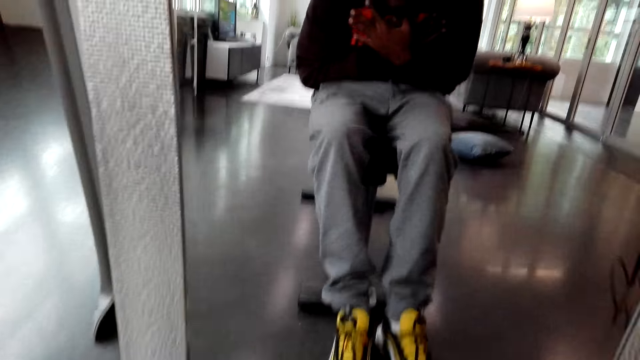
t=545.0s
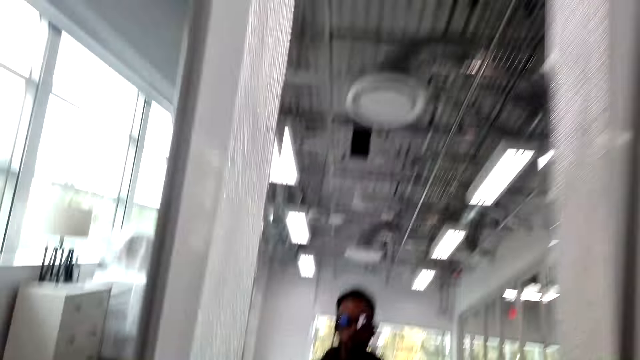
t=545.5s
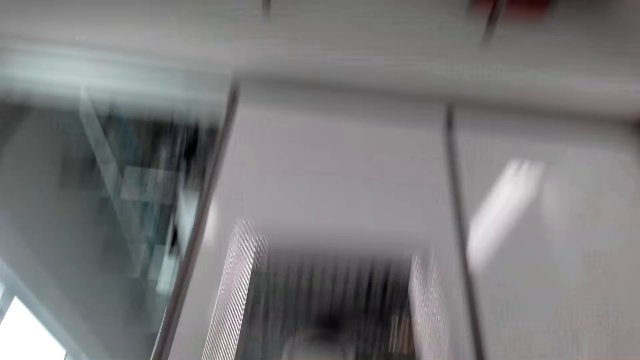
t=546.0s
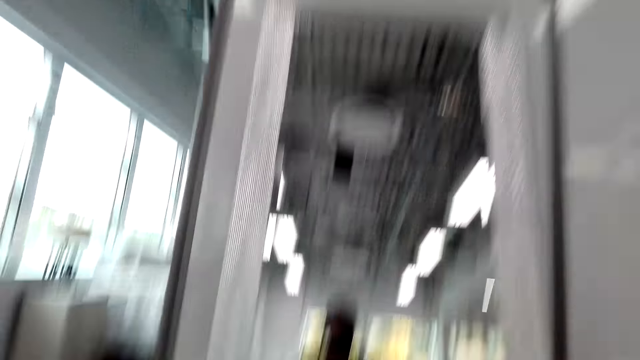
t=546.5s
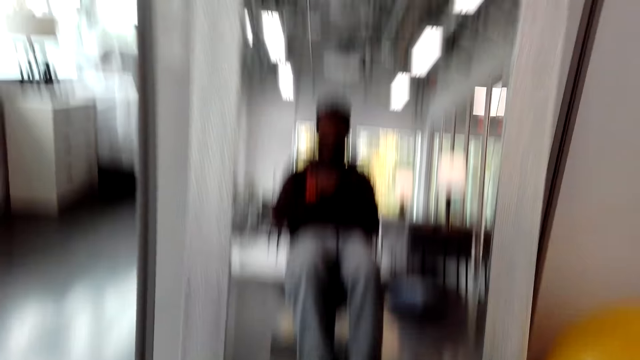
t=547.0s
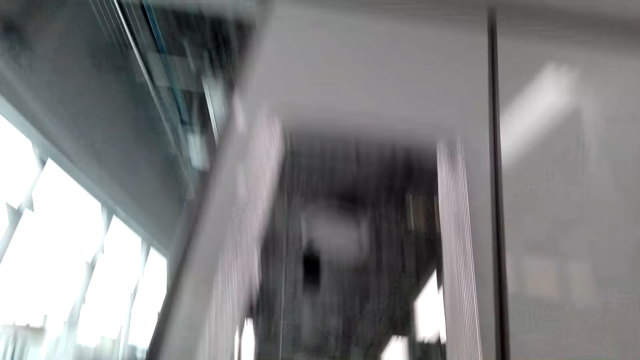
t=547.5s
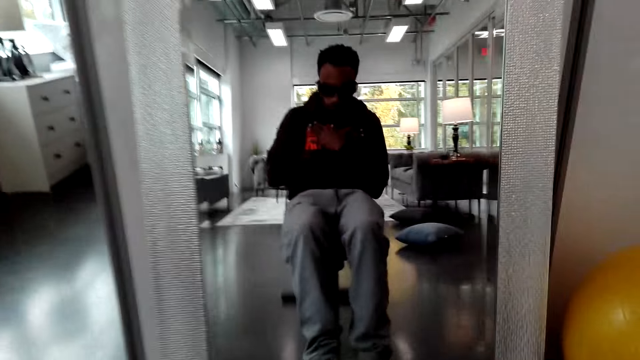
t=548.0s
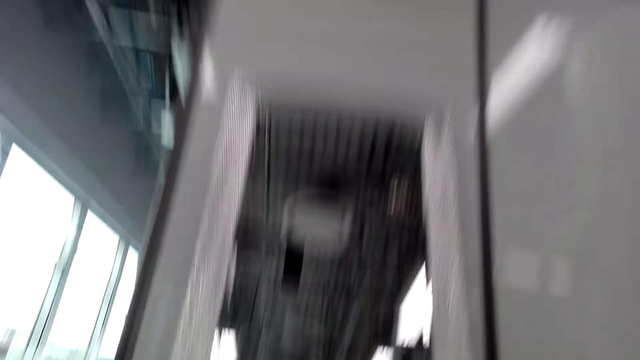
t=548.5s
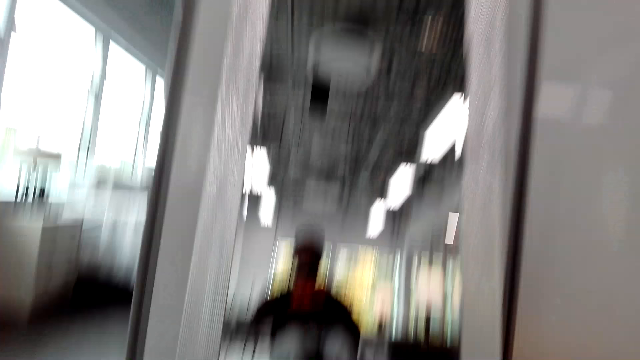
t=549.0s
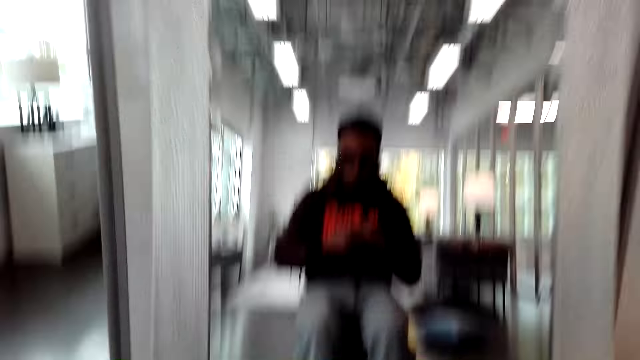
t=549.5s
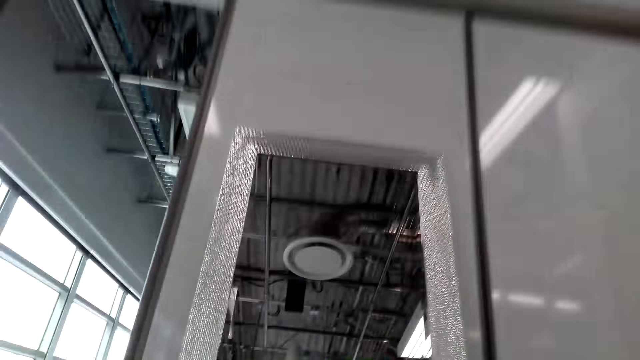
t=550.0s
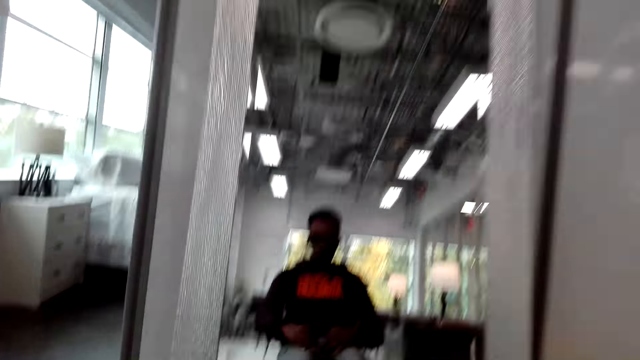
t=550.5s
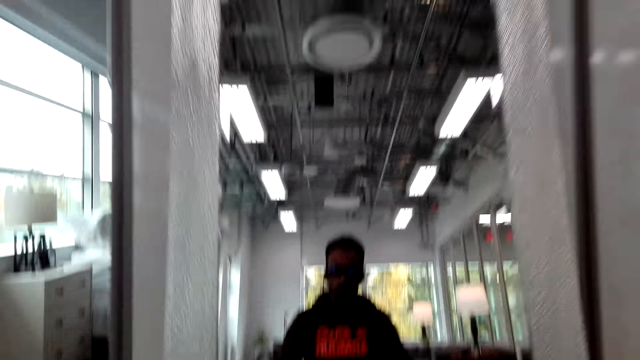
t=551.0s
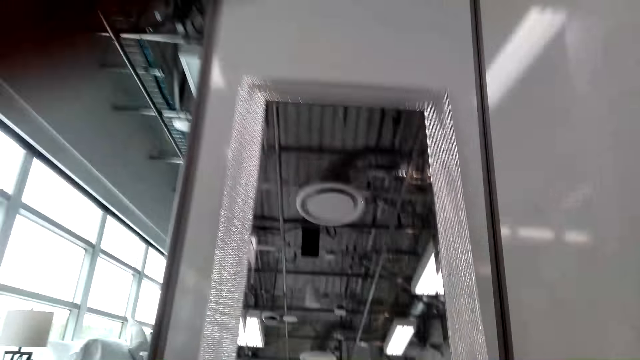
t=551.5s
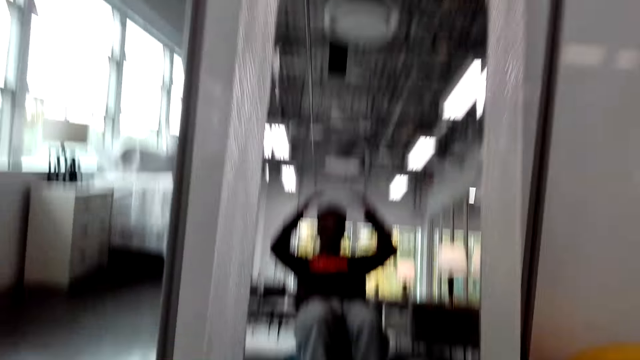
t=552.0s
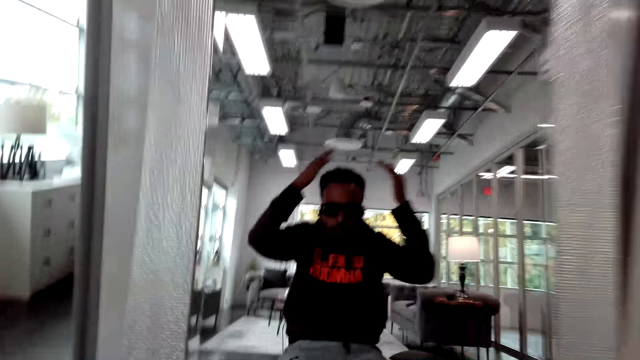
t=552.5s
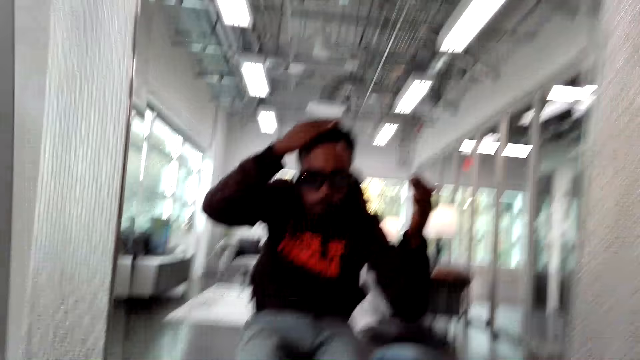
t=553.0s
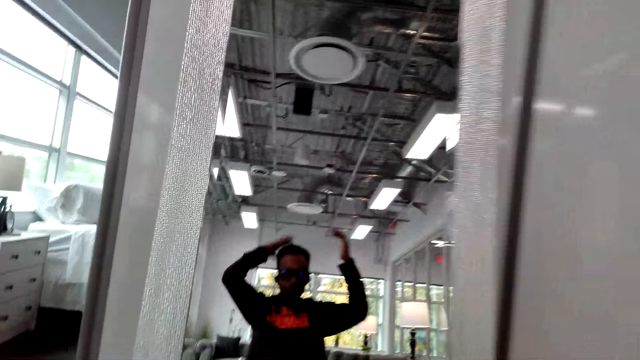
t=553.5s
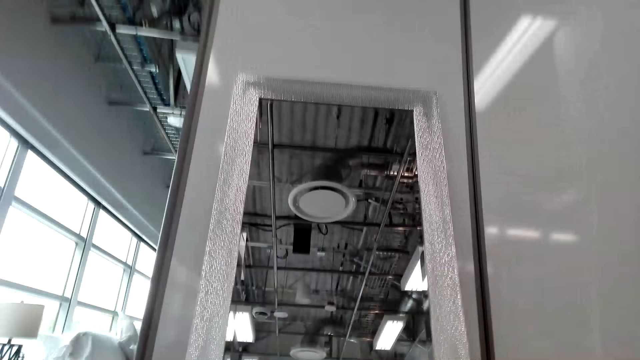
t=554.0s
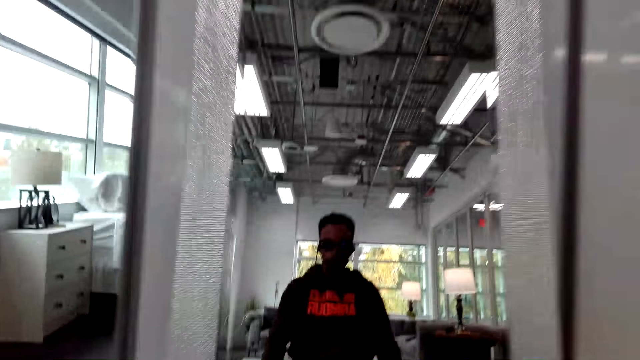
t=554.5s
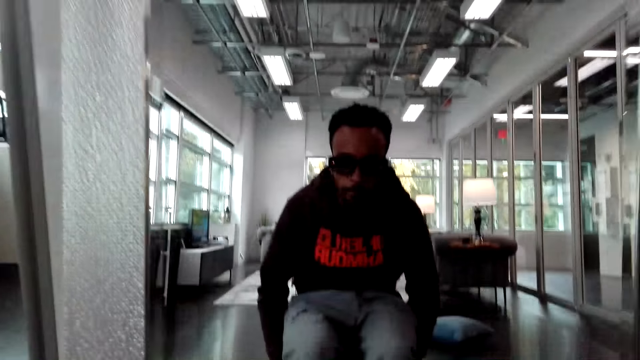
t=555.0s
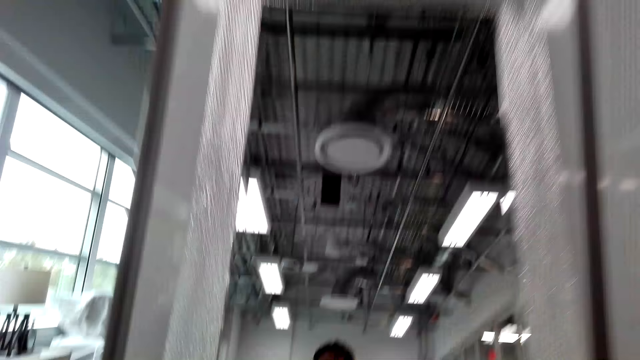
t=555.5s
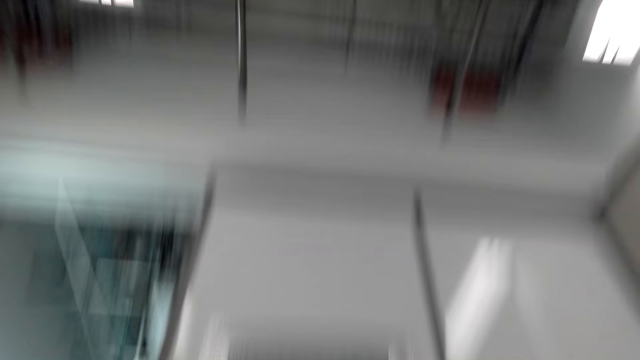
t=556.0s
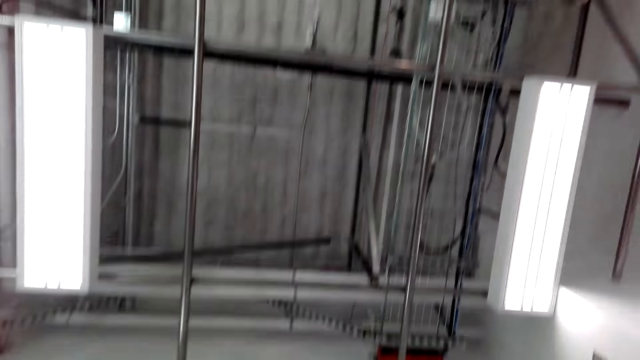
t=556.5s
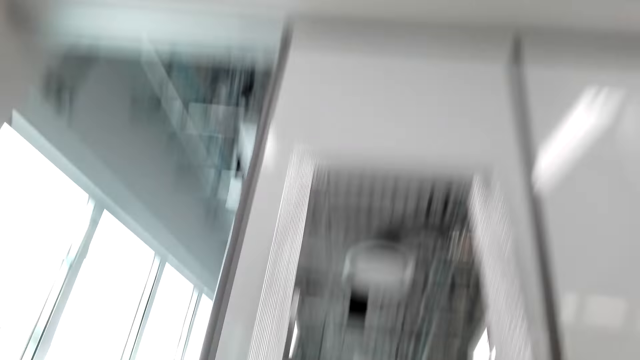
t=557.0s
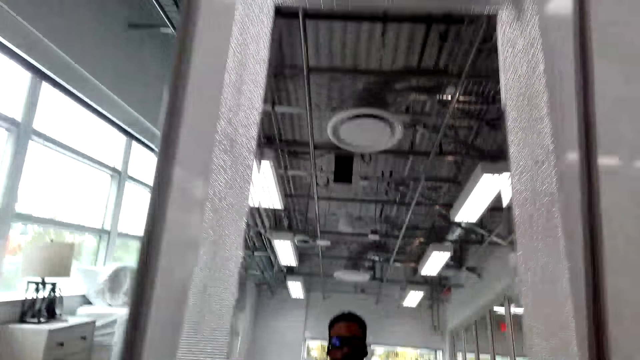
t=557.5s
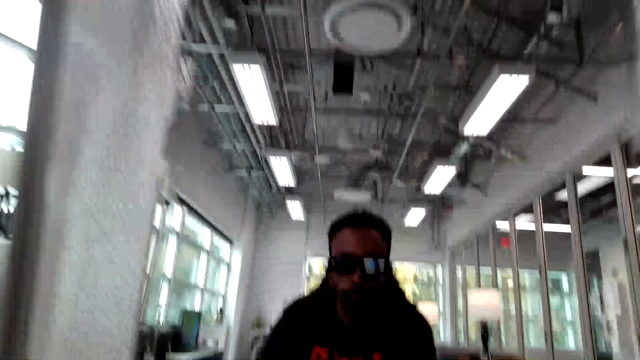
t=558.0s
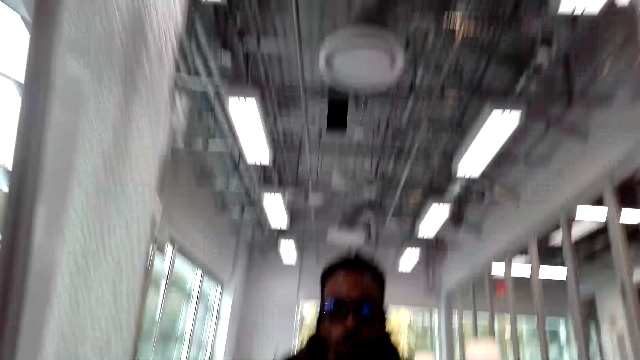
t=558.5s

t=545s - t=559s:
The camera wearer touches the hair with the right hand. They do some sit-ups.

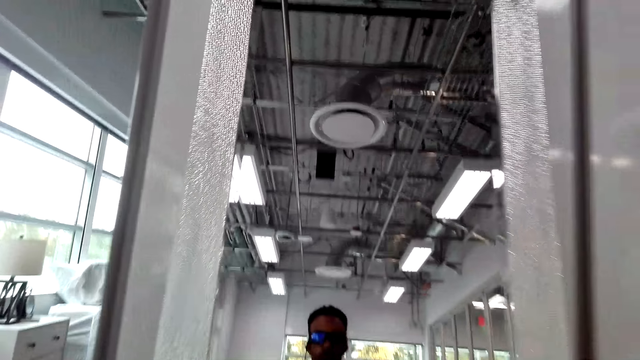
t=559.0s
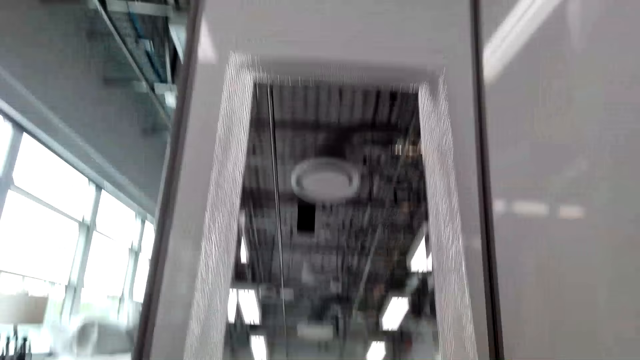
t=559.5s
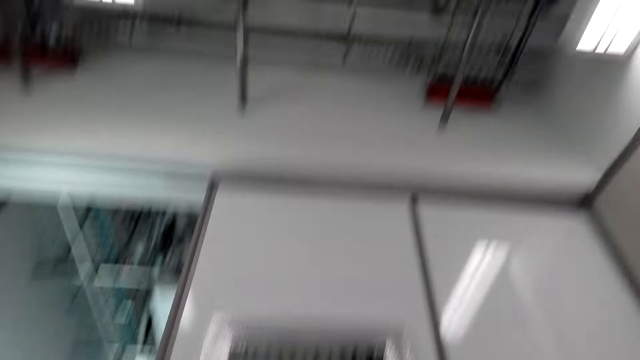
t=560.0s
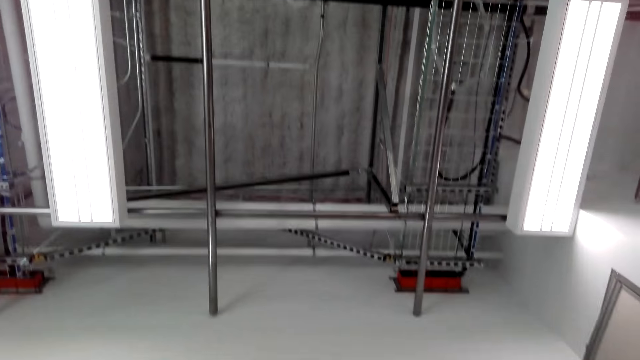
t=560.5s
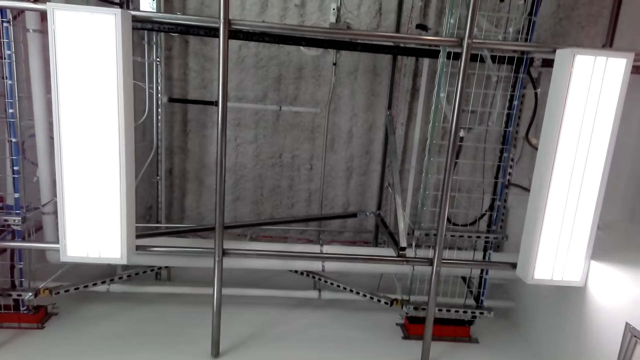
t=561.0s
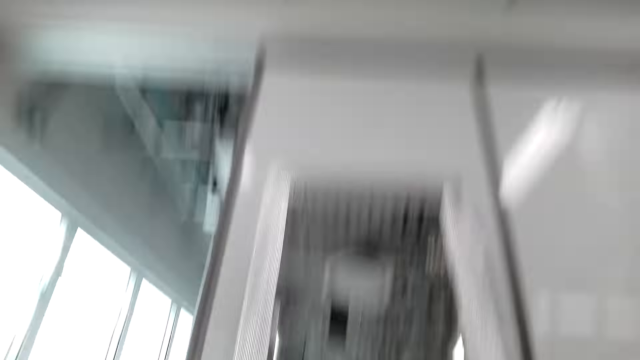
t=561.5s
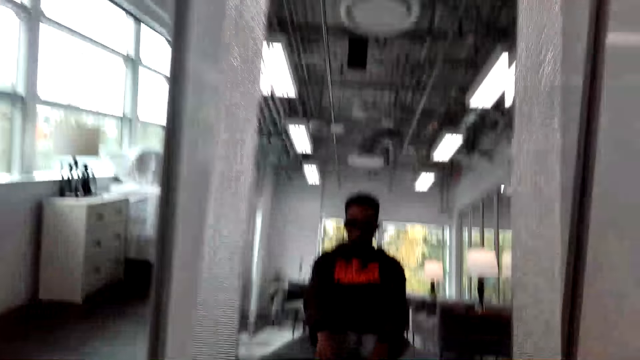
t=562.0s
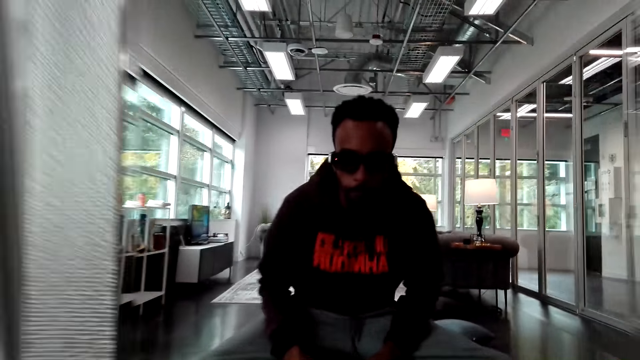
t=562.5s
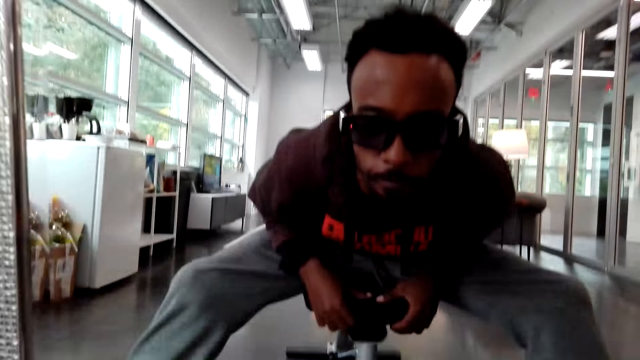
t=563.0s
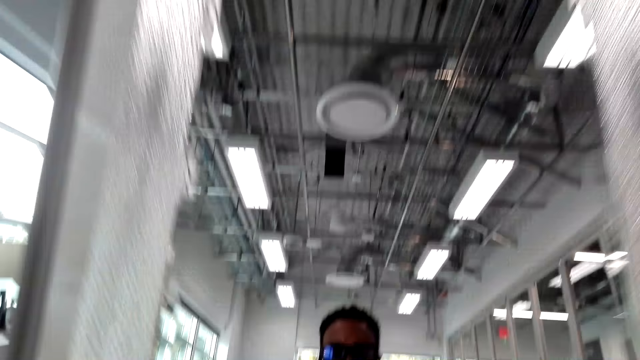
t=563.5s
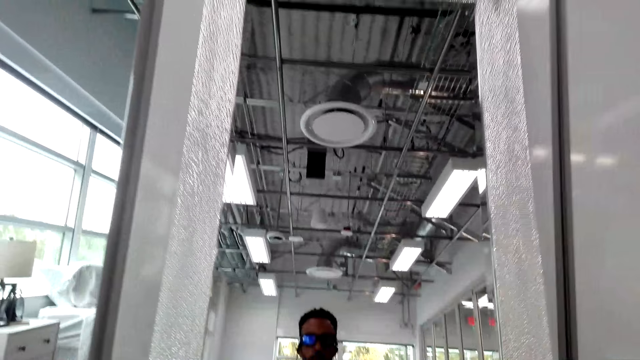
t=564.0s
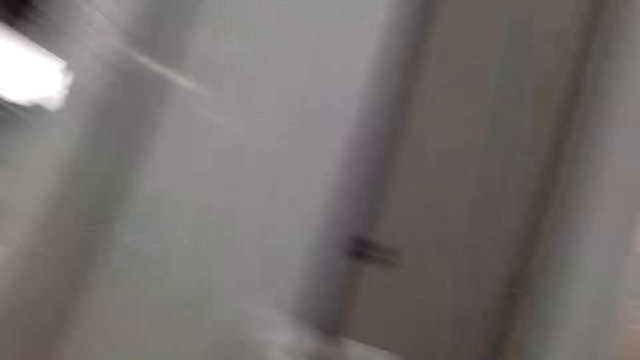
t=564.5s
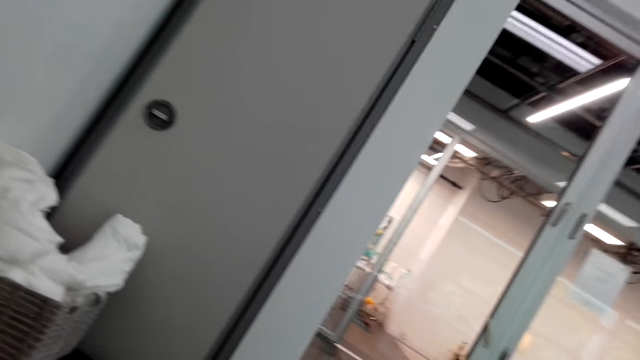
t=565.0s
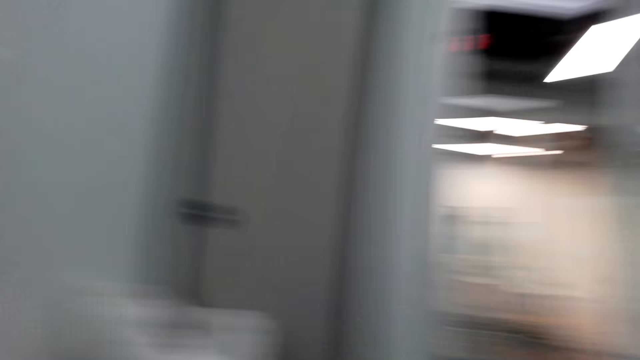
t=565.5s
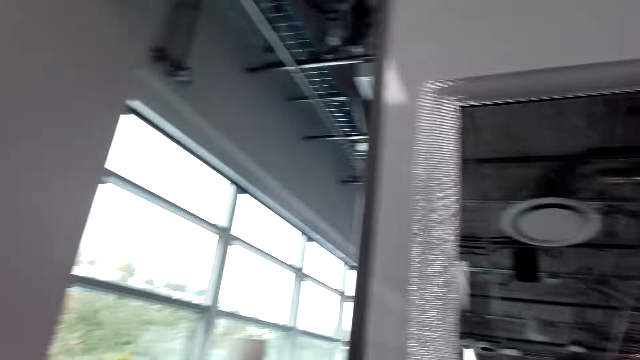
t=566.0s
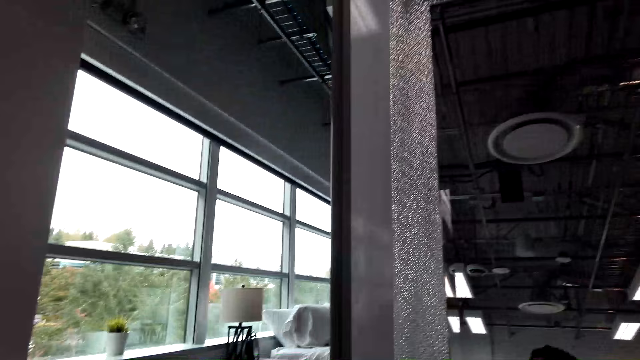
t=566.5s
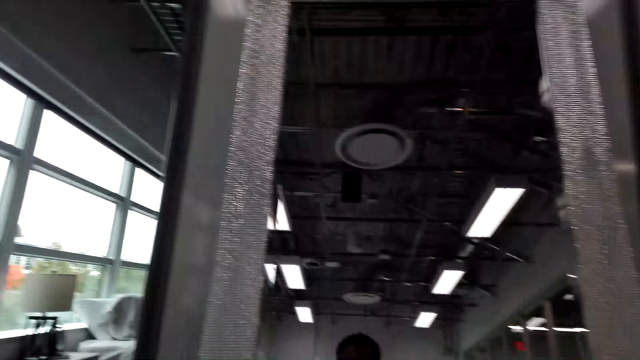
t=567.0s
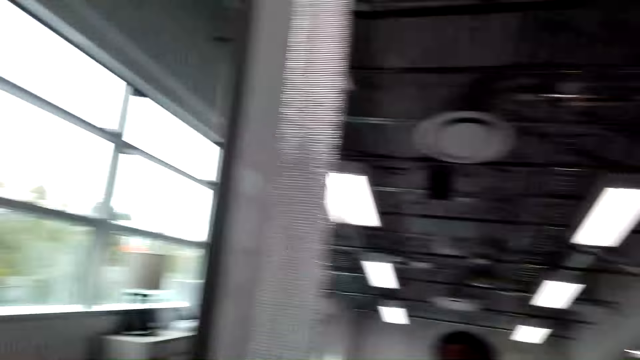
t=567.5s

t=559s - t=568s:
The camera wearer turns to the side. They look around.
